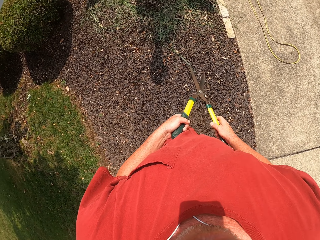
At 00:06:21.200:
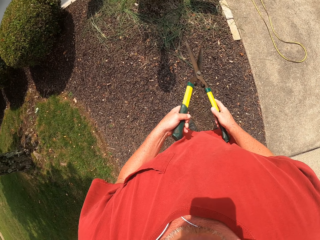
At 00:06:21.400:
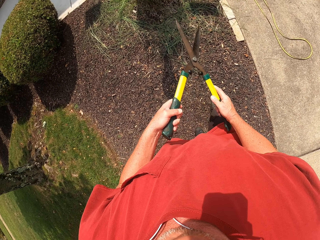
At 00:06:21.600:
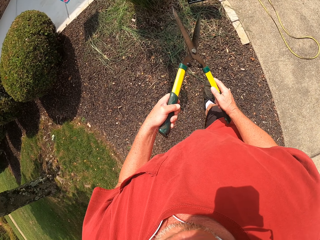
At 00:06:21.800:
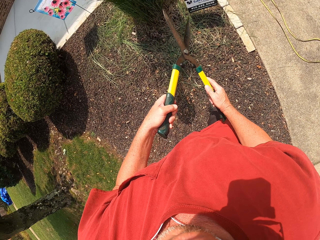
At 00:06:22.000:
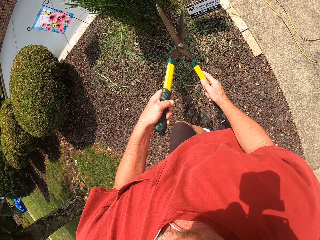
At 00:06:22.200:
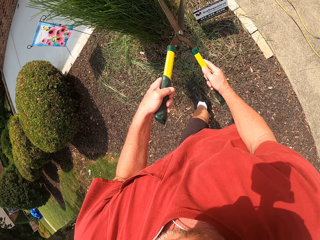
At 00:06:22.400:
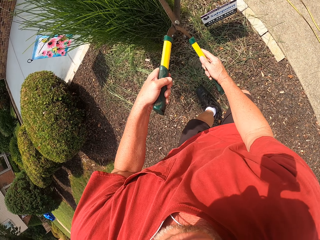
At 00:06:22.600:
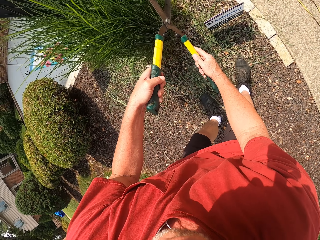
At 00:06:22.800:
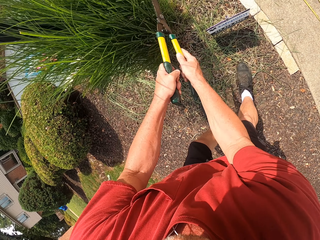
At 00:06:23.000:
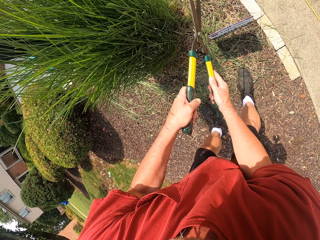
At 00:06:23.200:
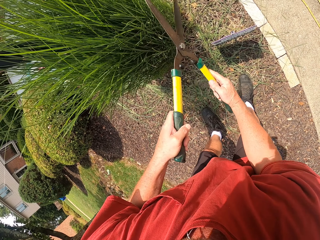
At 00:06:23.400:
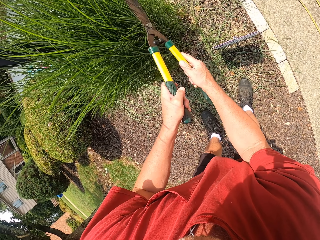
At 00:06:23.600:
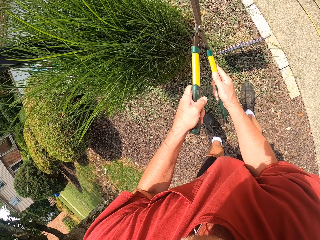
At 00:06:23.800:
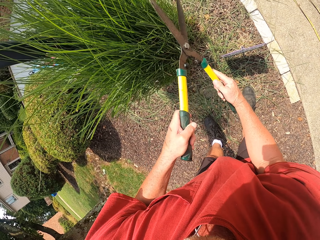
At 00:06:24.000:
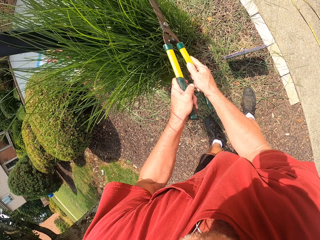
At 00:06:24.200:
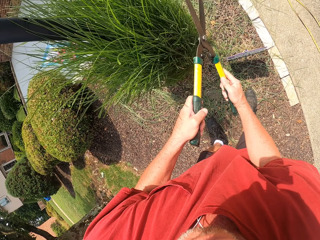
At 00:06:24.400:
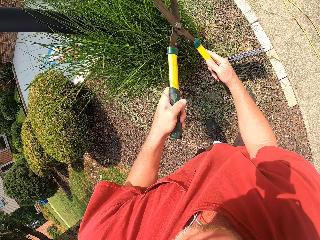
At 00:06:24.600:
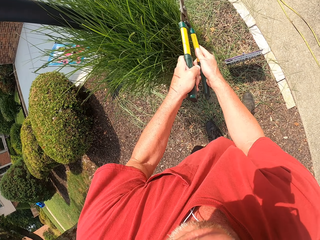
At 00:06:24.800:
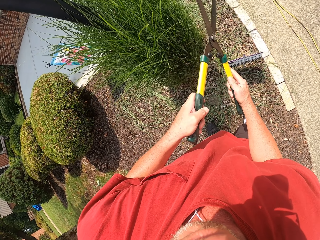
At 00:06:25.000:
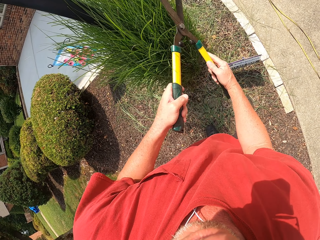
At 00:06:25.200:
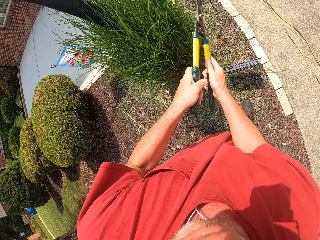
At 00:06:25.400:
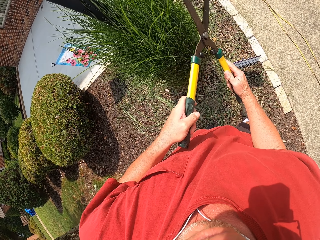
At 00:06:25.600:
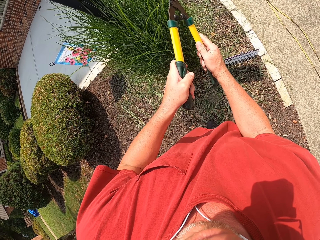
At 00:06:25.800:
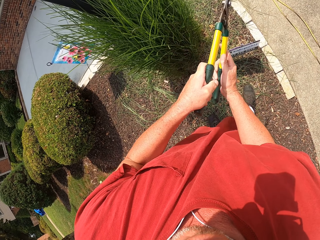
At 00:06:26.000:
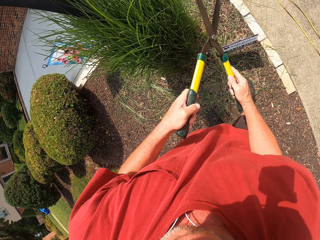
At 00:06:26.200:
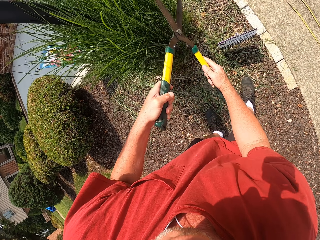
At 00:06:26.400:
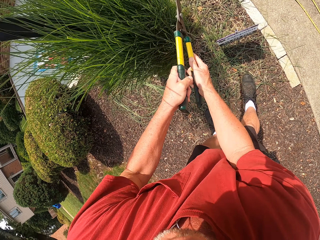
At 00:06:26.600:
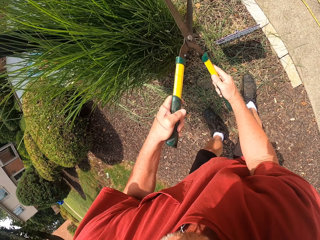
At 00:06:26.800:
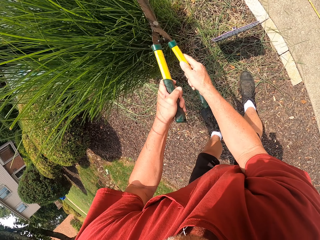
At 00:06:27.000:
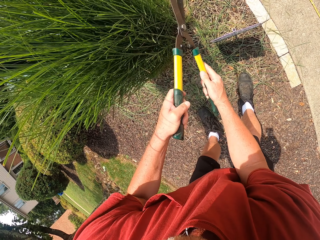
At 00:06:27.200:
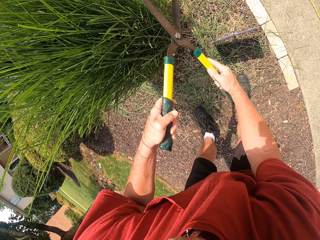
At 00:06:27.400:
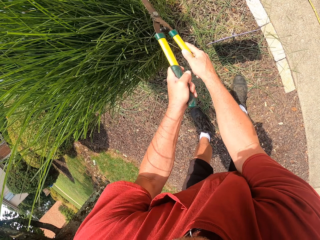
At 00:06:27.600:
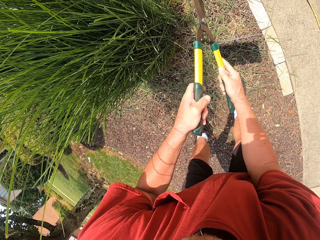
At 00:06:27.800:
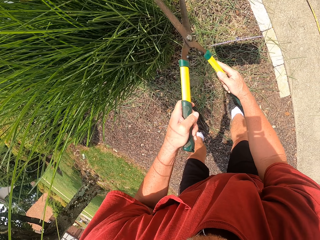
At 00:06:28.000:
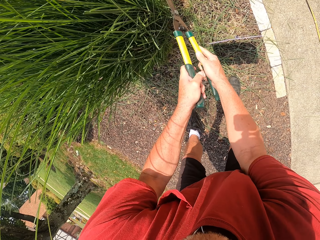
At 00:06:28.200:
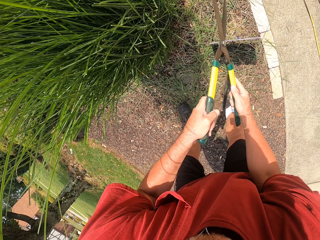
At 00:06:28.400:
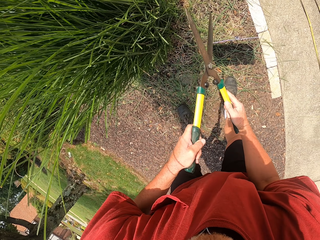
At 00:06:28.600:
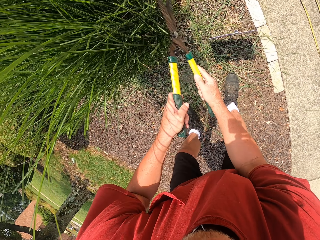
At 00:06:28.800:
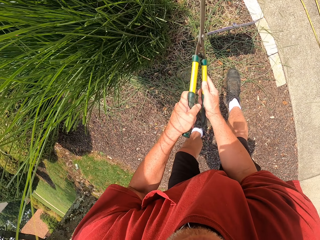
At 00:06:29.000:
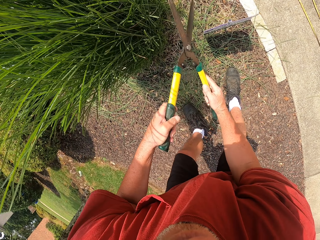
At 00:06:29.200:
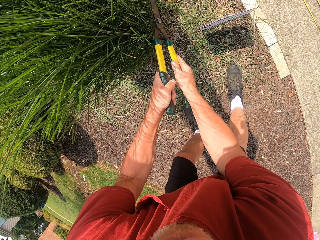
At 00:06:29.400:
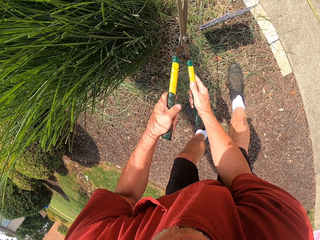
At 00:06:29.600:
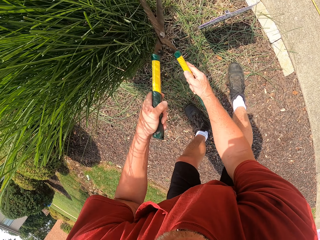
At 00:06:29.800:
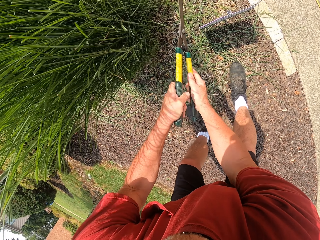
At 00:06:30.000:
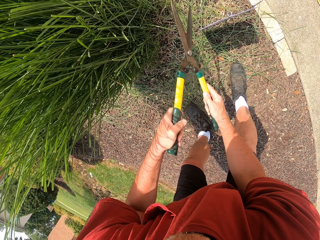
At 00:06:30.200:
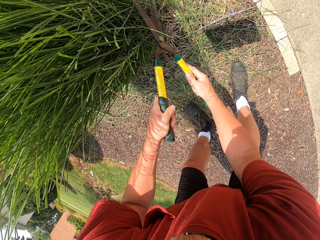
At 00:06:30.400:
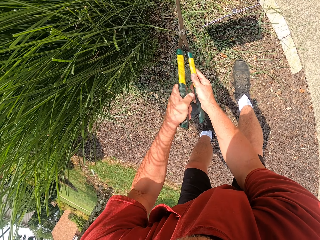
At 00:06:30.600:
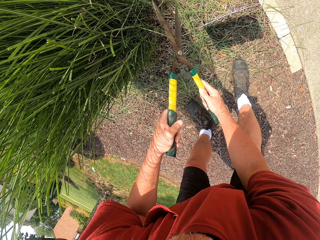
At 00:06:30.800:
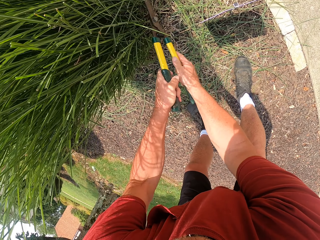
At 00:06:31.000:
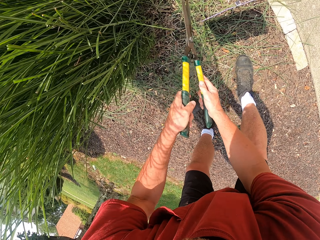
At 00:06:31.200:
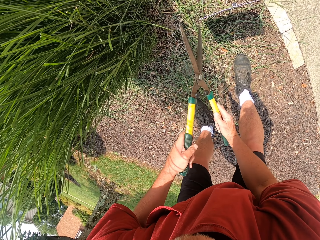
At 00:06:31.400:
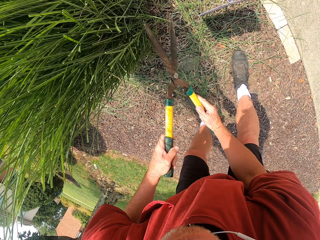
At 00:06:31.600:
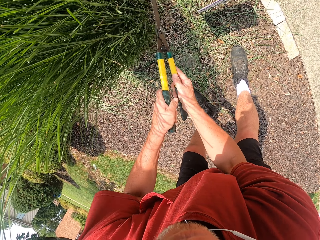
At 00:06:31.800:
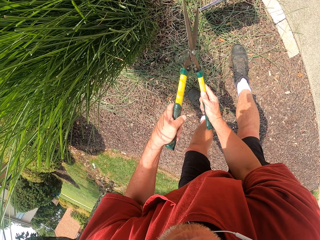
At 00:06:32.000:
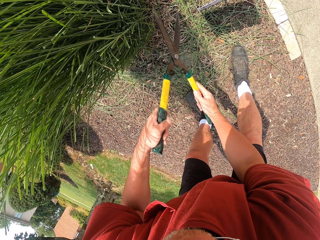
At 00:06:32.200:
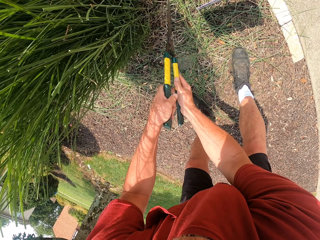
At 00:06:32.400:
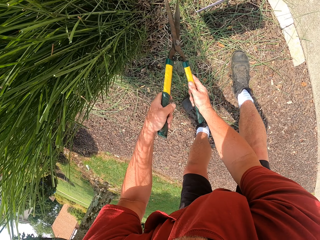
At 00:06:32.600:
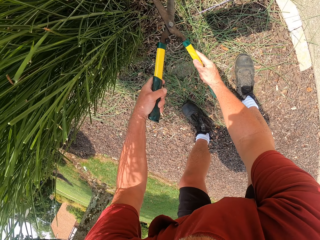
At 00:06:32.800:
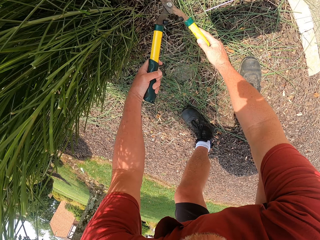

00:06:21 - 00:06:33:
The camera wearer moves around. They trim the grass with a bush clipper. They prune flowers.

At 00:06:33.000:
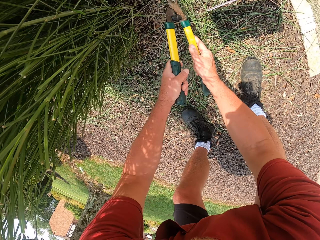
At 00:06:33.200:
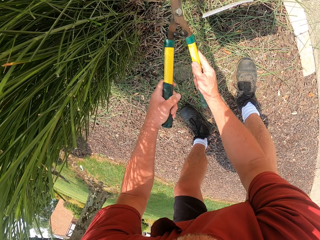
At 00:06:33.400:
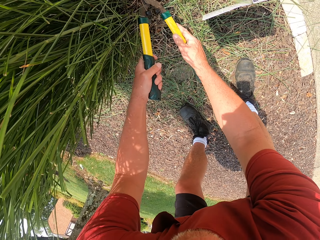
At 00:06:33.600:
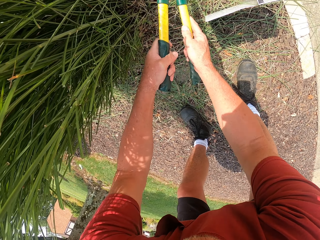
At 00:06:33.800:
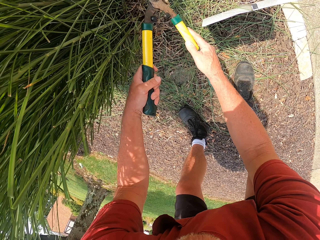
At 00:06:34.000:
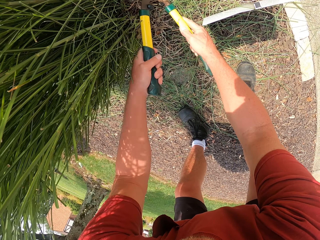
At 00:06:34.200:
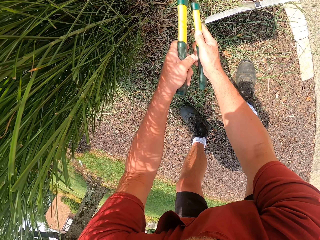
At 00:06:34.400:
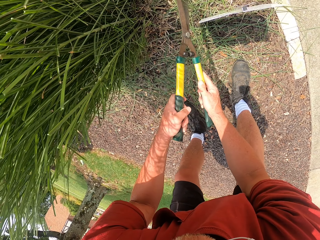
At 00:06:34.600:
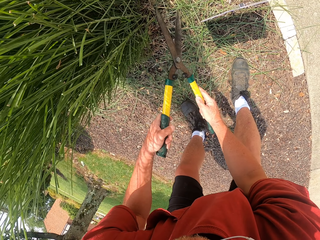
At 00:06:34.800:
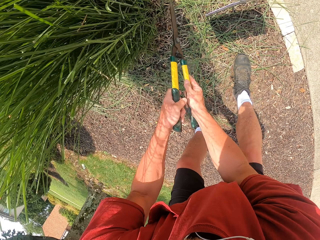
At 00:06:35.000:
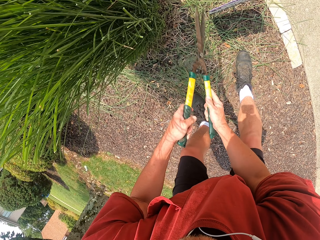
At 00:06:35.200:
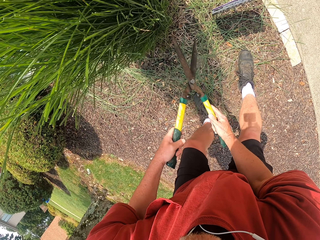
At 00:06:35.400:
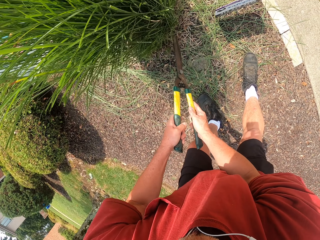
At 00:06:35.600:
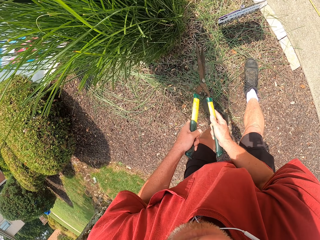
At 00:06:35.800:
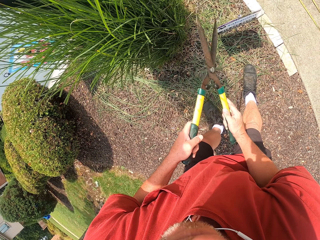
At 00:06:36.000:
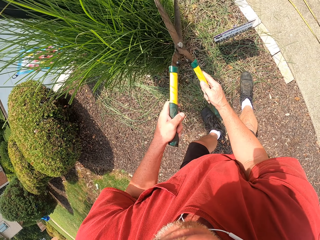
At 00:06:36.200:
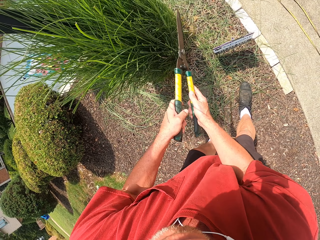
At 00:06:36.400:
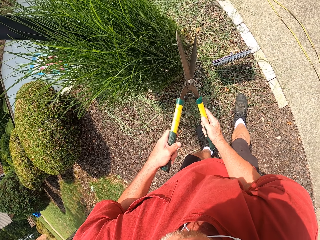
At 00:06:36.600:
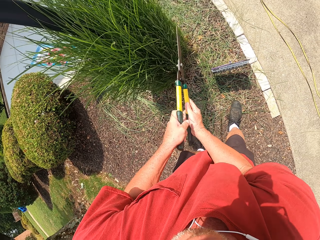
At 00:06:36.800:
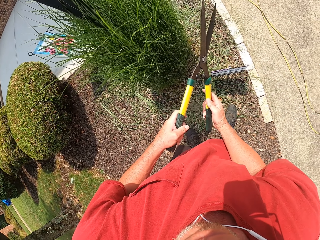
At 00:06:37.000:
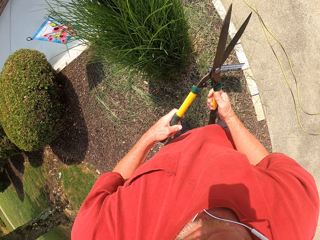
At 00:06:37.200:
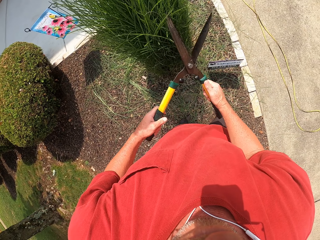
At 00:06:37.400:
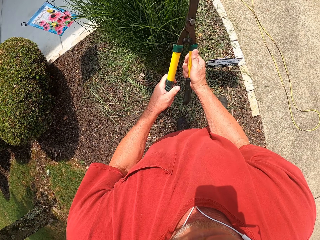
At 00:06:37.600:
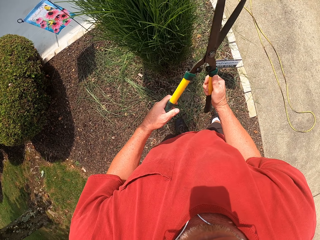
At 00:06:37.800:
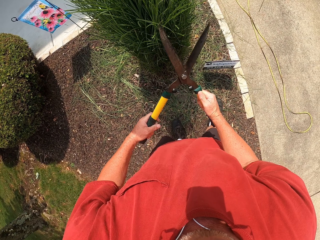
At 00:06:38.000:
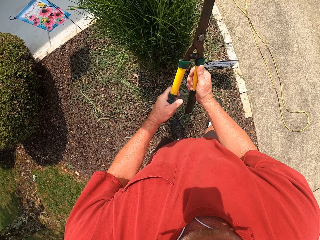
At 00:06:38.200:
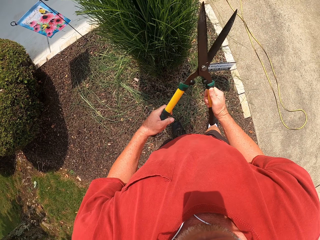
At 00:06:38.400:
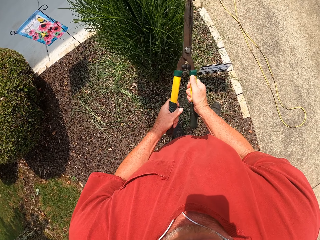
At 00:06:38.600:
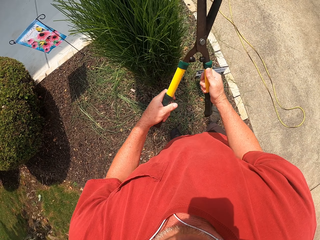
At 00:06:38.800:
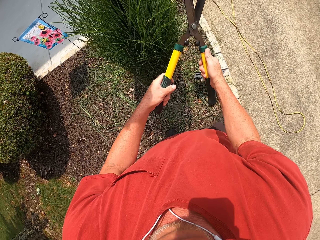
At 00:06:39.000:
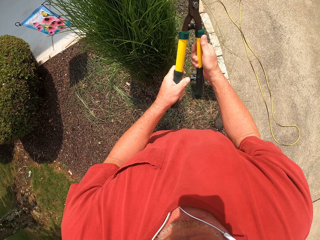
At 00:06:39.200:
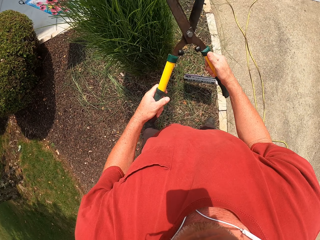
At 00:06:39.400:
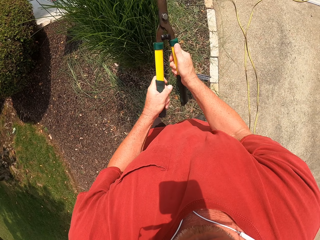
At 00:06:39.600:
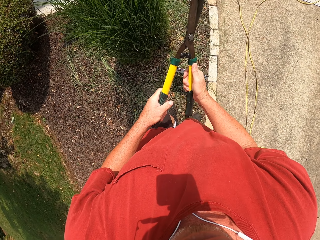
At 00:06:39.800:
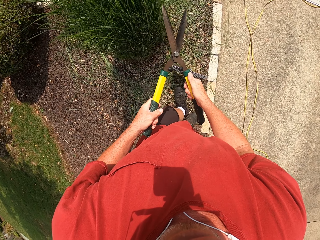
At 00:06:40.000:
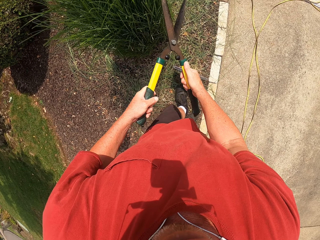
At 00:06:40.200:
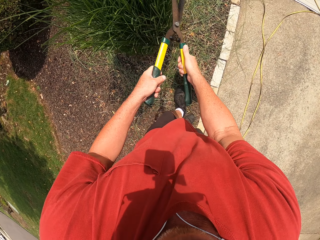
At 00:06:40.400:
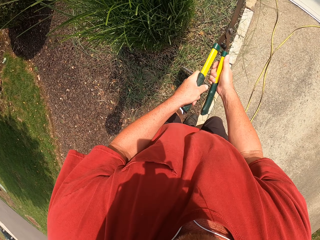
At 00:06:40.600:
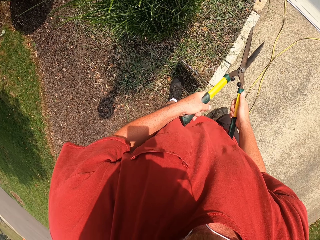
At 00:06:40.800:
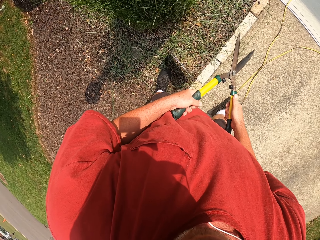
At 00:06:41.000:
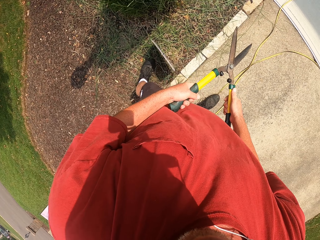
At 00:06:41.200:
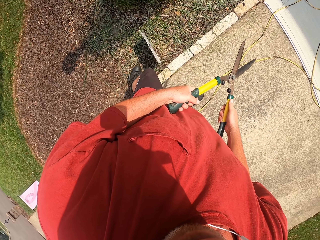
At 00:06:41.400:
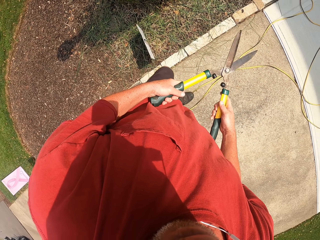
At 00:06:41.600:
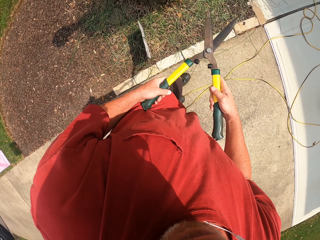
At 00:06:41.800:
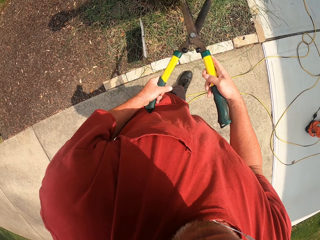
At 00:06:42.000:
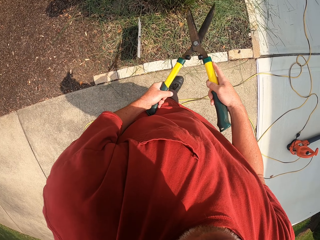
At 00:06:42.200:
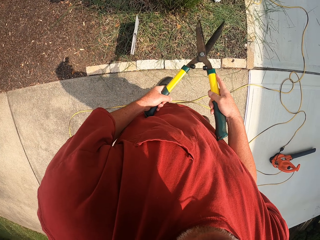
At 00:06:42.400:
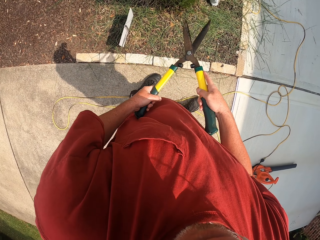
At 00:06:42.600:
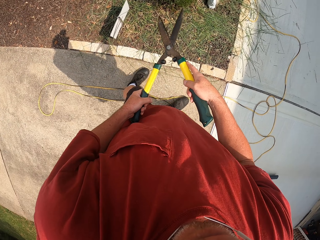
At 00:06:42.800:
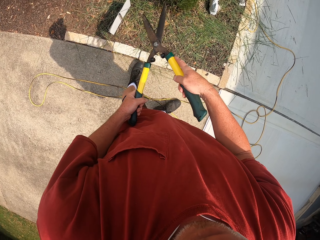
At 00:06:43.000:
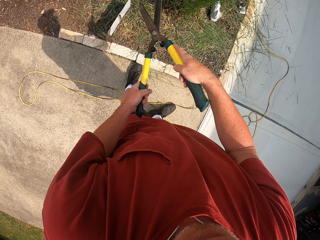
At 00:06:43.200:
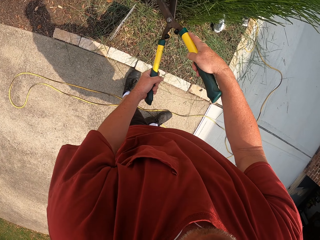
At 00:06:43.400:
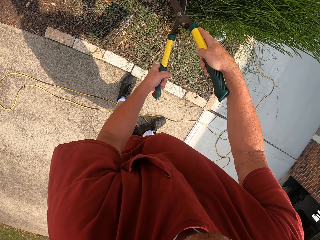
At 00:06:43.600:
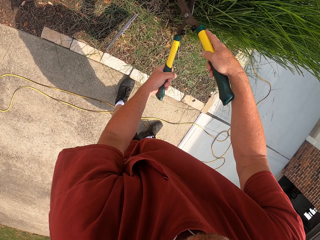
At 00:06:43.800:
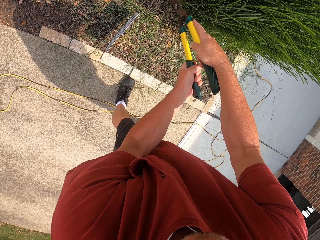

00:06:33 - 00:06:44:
The camera wearer moves around. They prune flowers.
